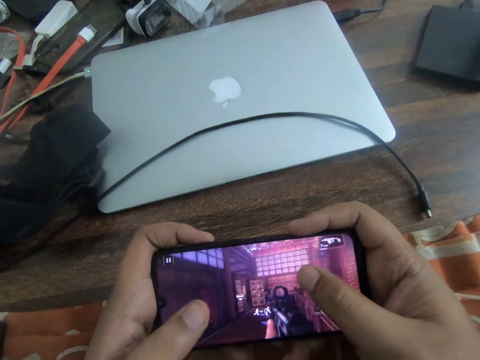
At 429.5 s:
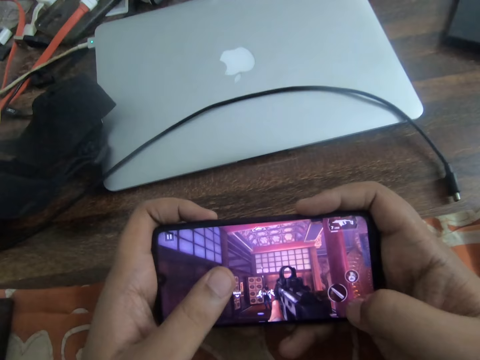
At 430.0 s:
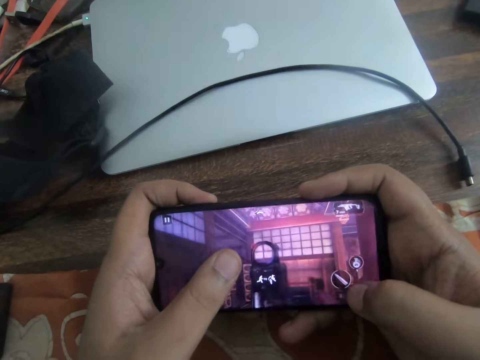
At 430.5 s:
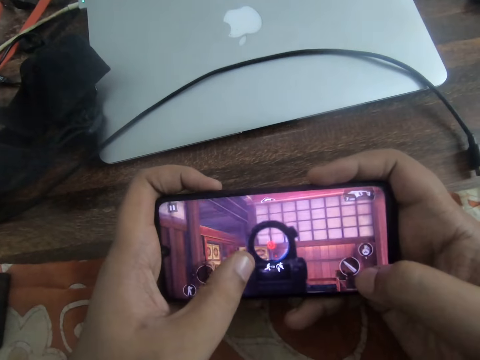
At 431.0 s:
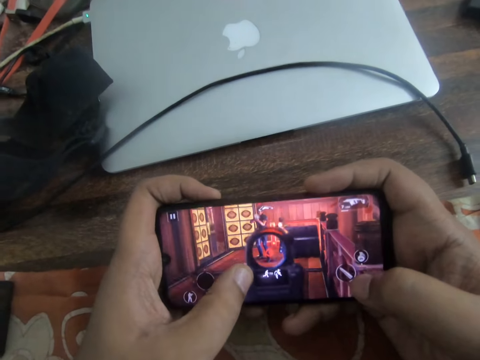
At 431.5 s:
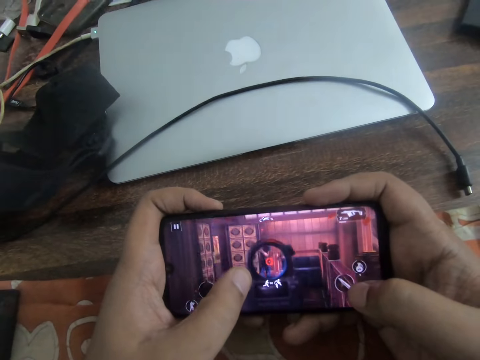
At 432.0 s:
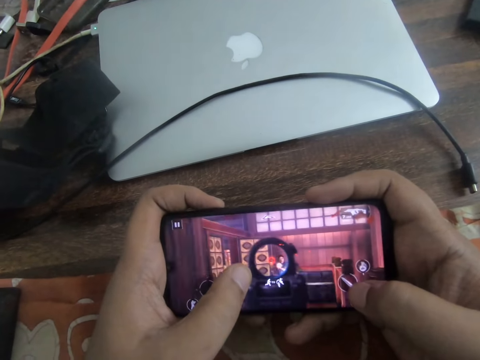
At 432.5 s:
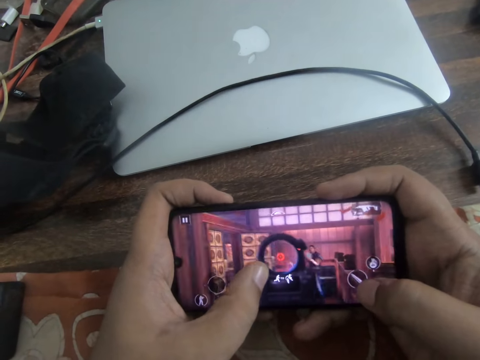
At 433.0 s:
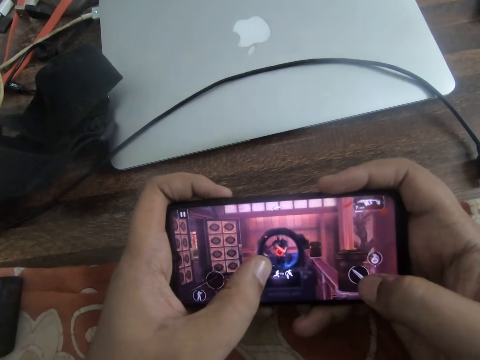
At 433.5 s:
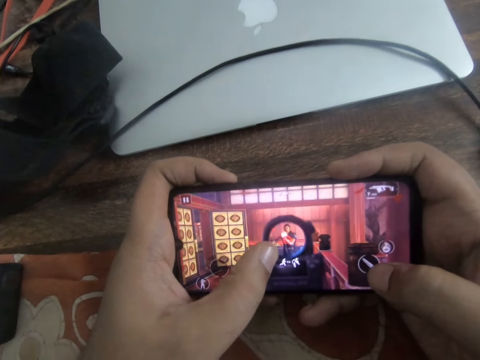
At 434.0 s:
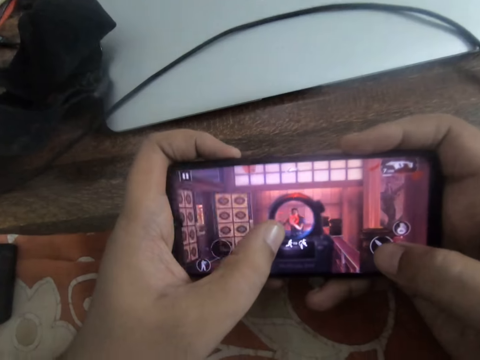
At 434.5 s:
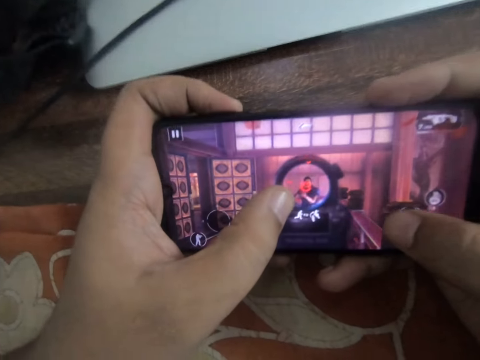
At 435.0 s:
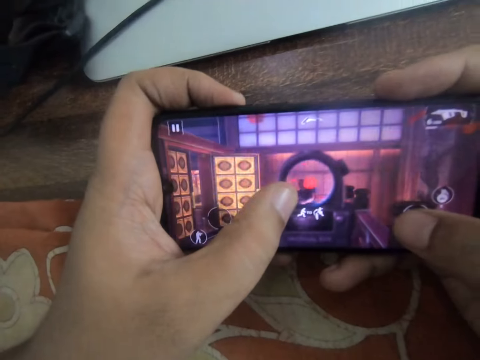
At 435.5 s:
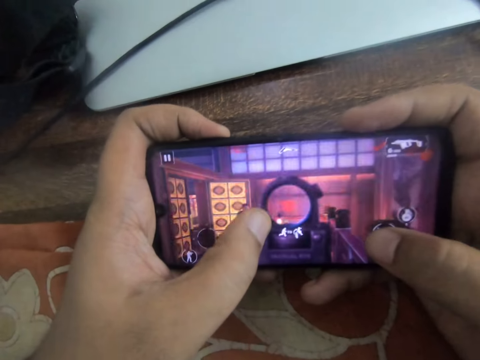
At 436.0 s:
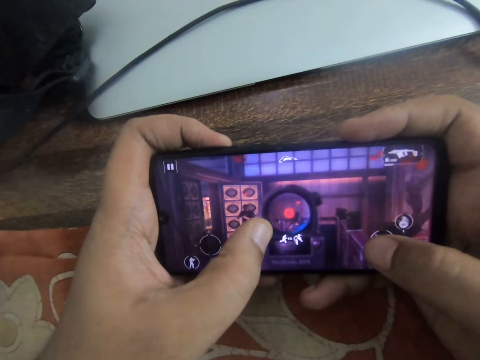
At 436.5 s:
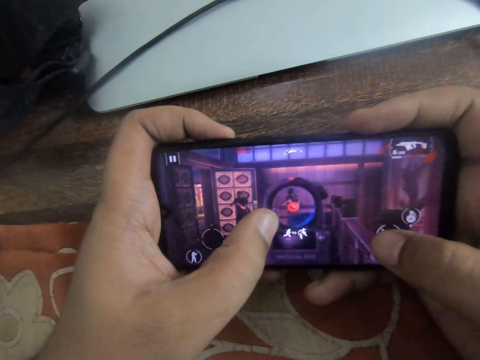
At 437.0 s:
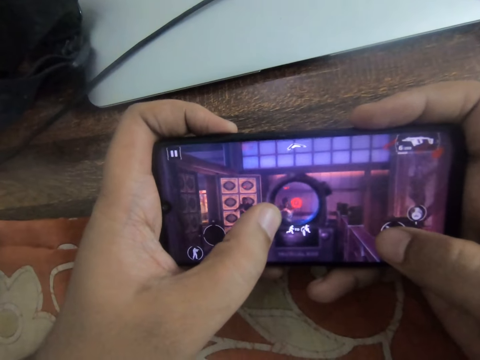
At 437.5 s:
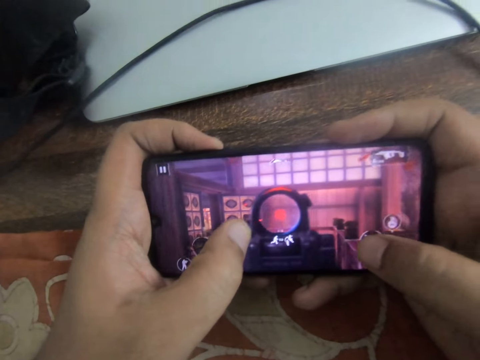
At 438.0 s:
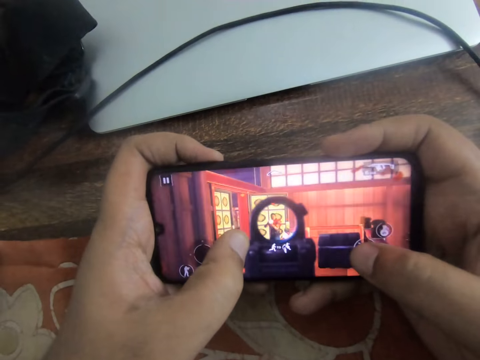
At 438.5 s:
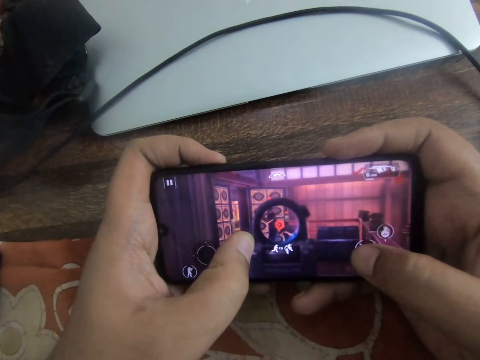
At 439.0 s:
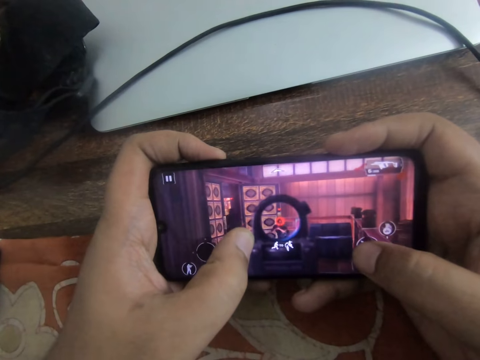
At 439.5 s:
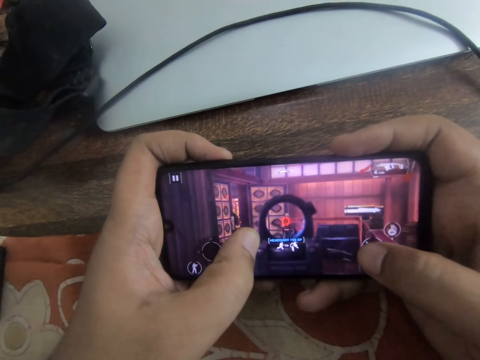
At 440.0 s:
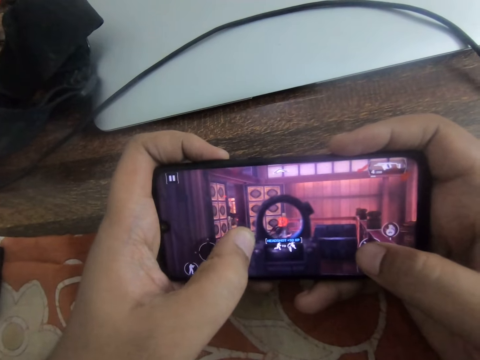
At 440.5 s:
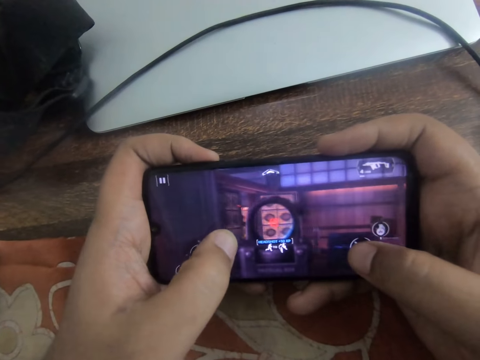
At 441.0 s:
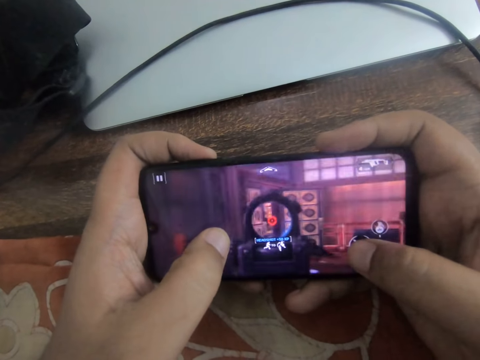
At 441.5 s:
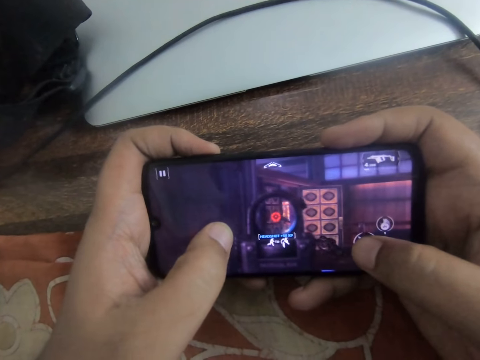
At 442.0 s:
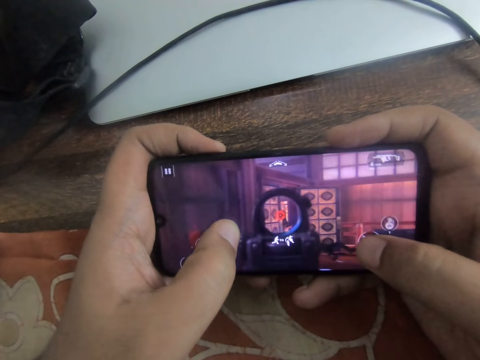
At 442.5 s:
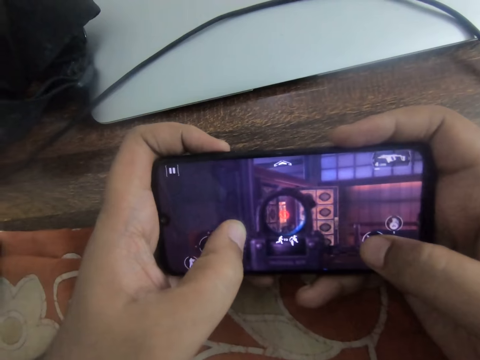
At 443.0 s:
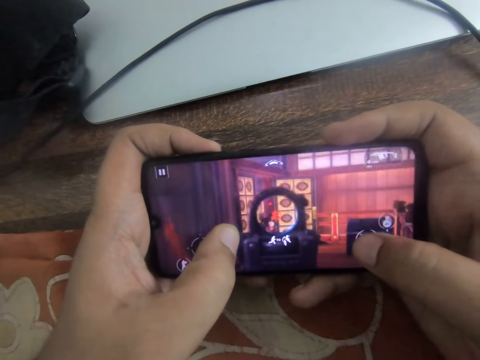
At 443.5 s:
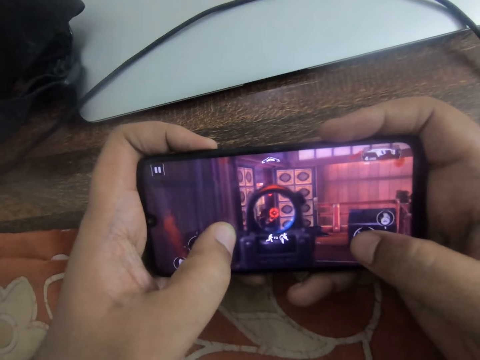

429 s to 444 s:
The camera wearer taps the phone screen with his right thumb.

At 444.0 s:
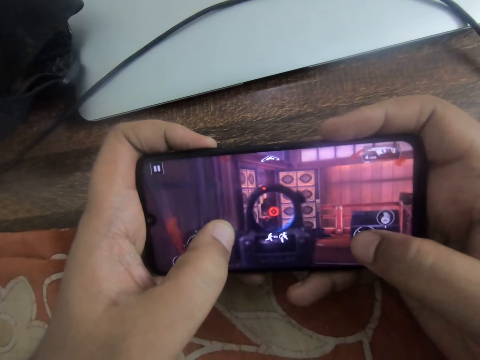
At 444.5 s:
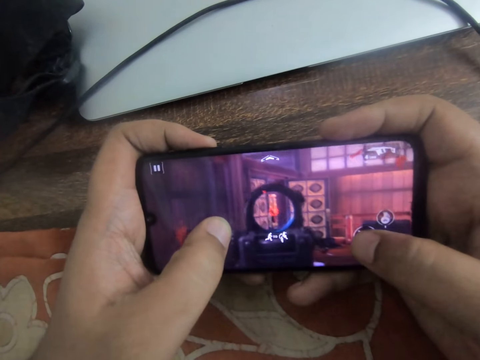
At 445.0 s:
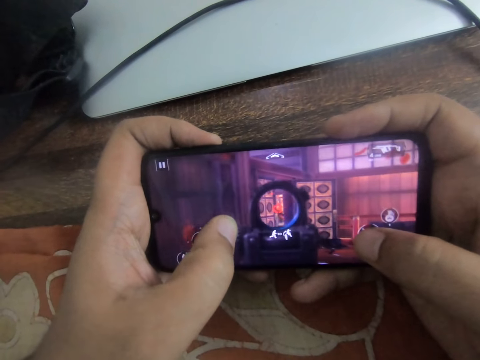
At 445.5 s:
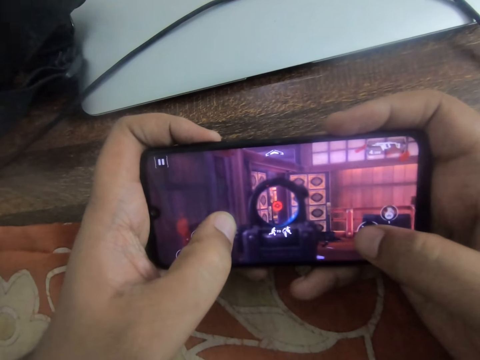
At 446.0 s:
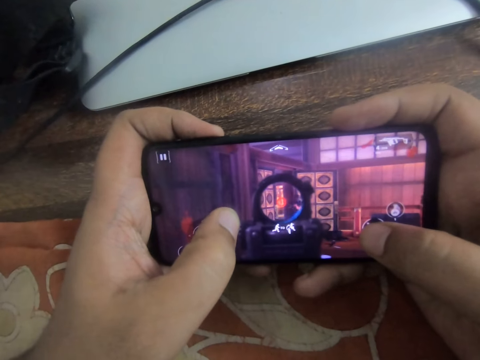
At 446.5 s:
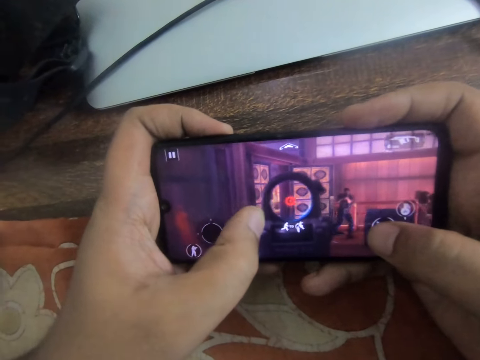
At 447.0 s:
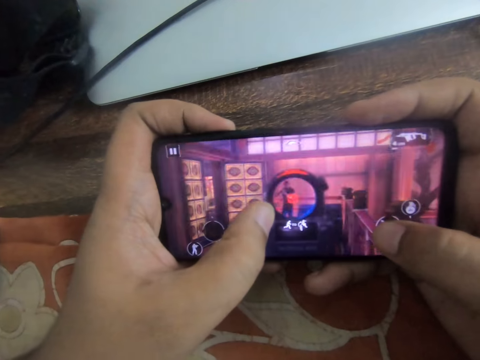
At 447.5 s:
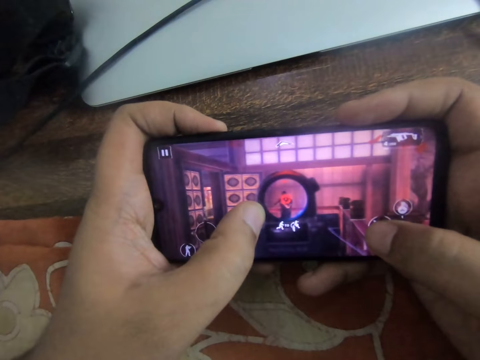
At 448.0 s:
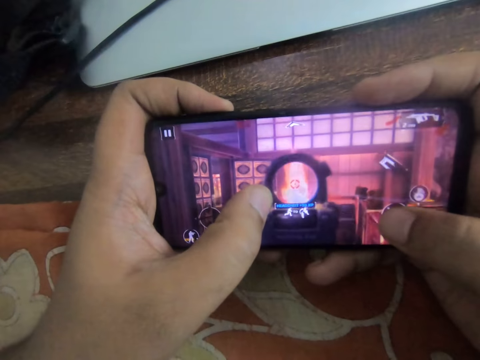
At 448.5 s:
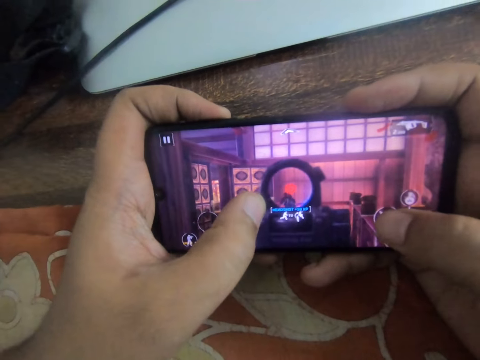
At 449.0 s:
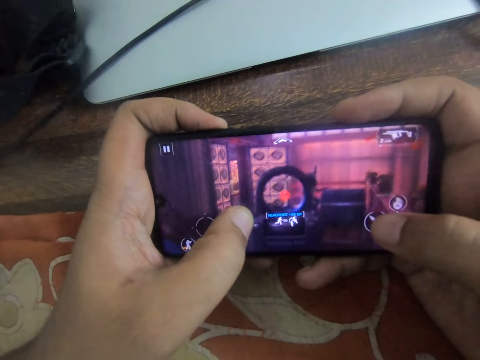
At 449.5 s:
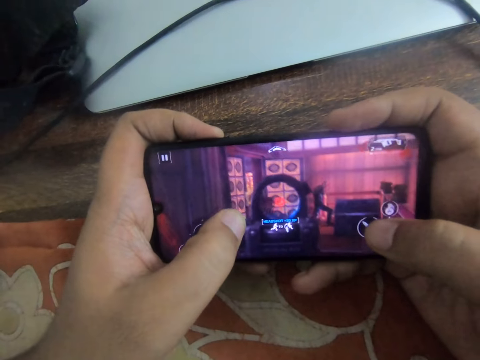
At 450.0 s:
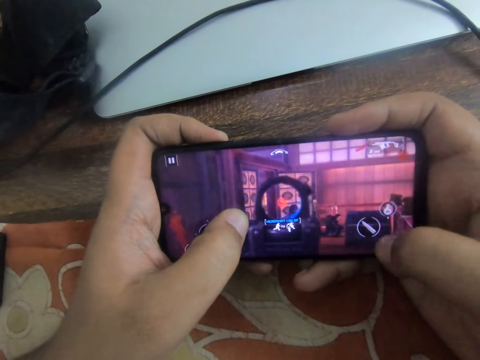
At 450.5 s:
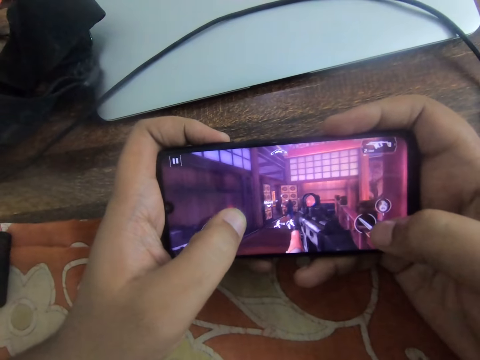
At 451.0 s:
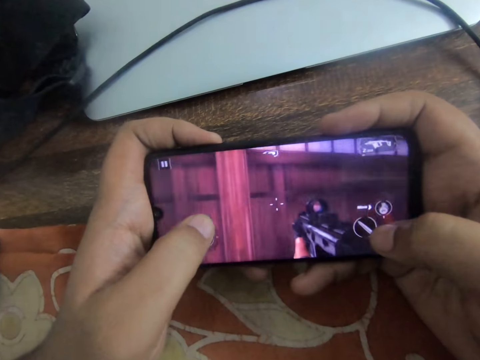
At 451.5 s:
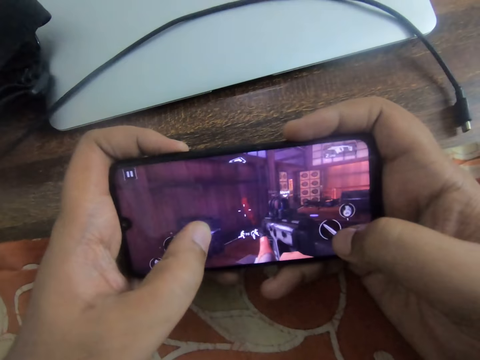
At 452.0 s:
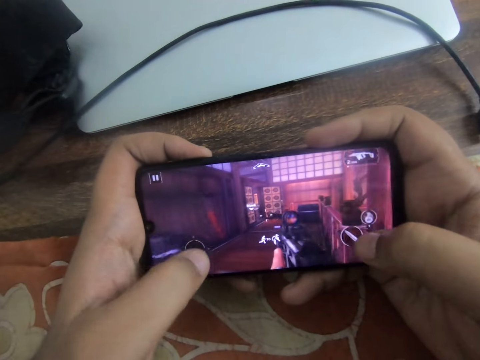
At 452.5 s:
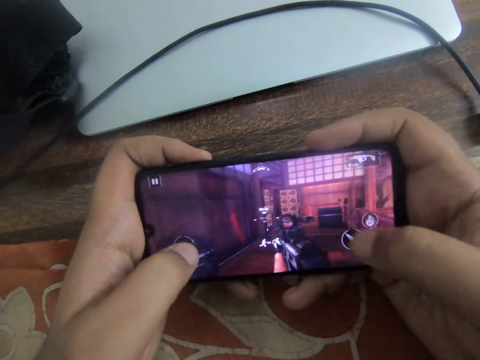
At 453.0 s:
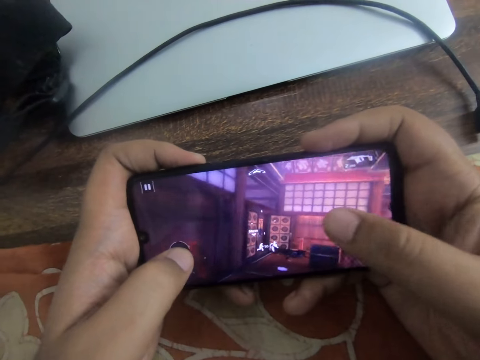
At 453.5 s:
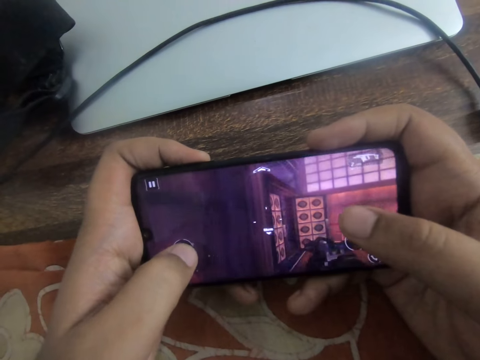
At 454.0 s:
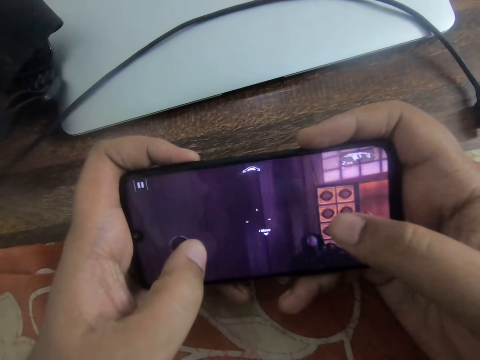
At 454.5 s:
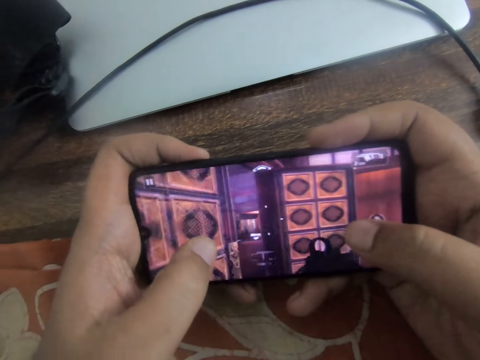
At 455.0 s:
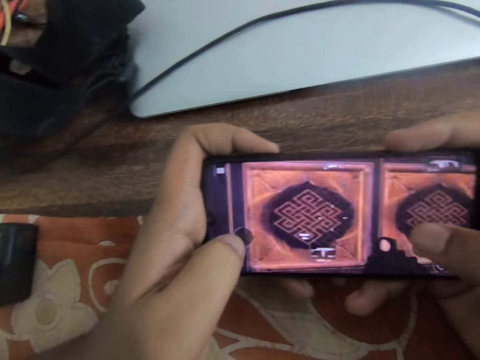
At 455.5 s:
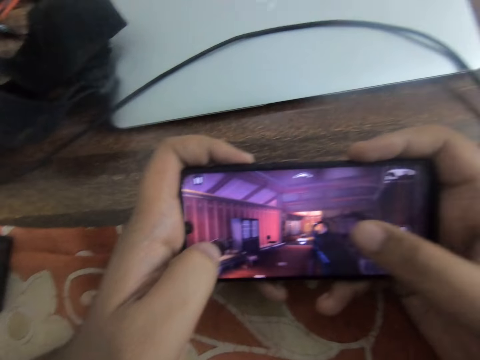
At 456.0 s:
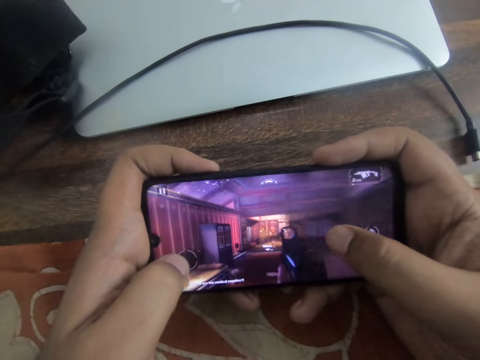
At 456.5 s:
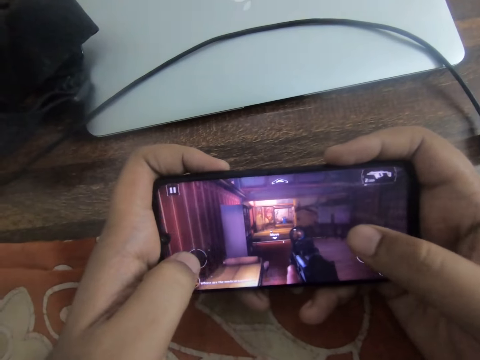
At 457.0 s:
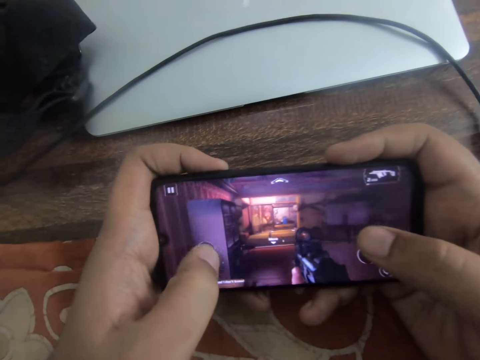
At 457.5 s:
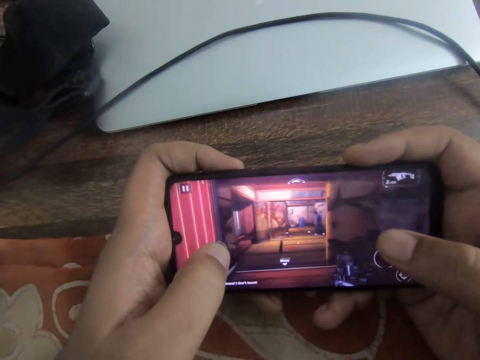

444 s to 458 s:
The camera wearer slides through the phone screen with both thumbs.
